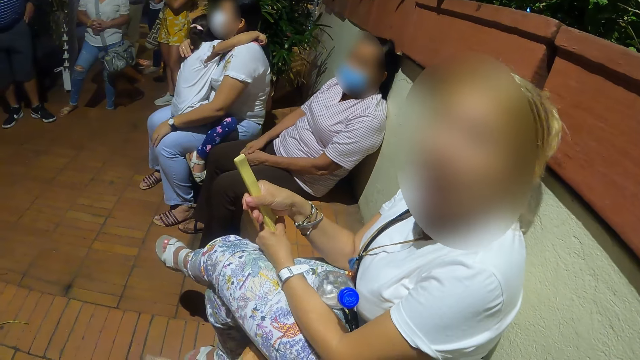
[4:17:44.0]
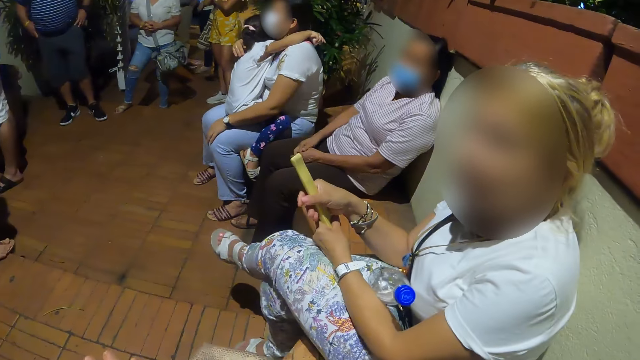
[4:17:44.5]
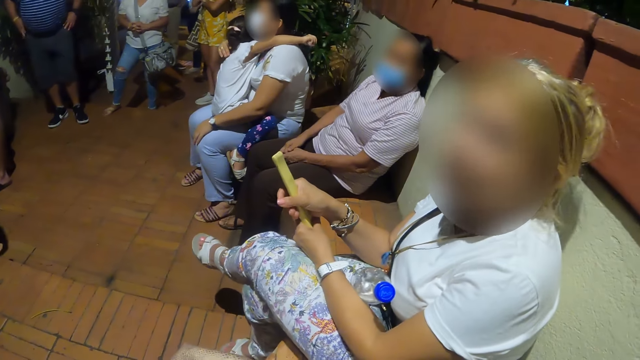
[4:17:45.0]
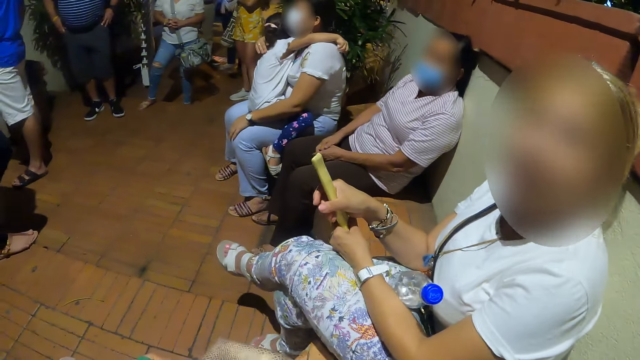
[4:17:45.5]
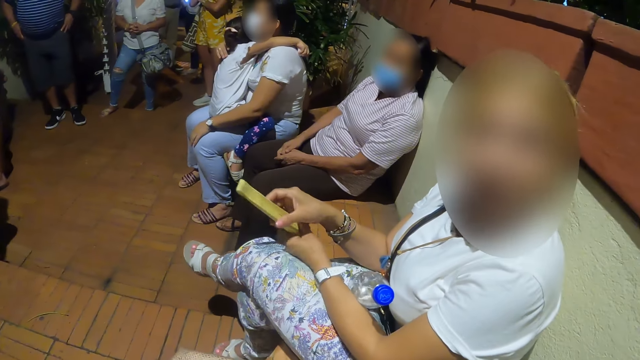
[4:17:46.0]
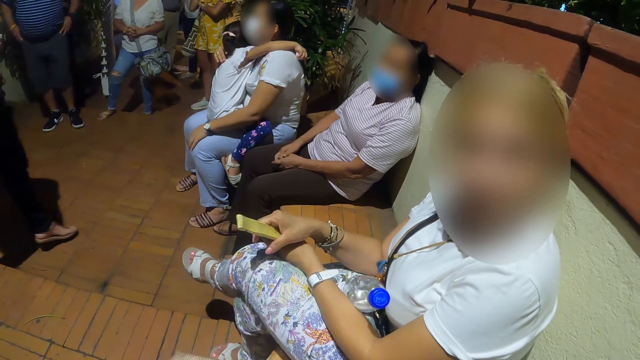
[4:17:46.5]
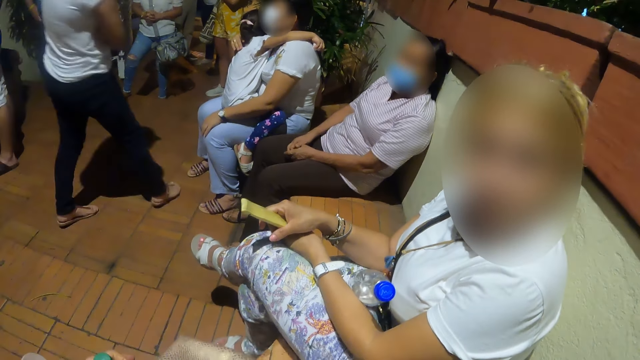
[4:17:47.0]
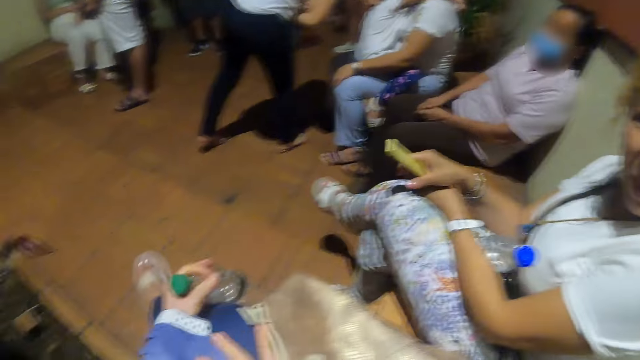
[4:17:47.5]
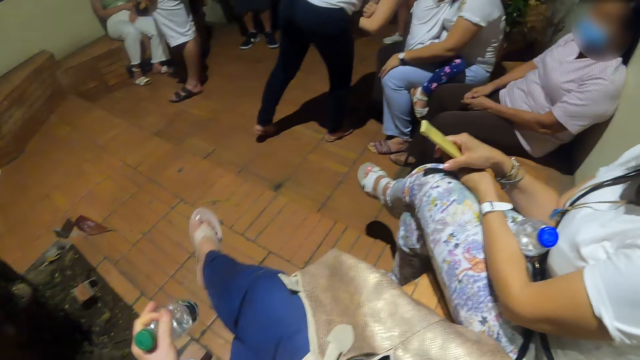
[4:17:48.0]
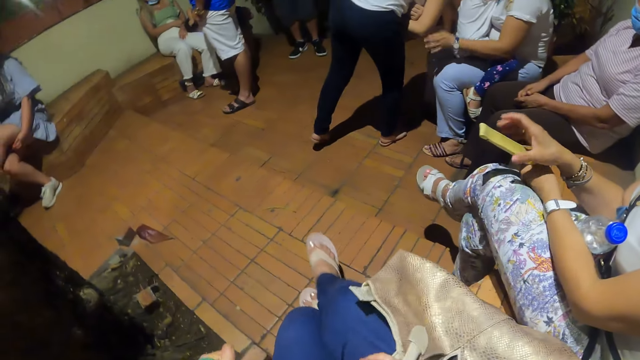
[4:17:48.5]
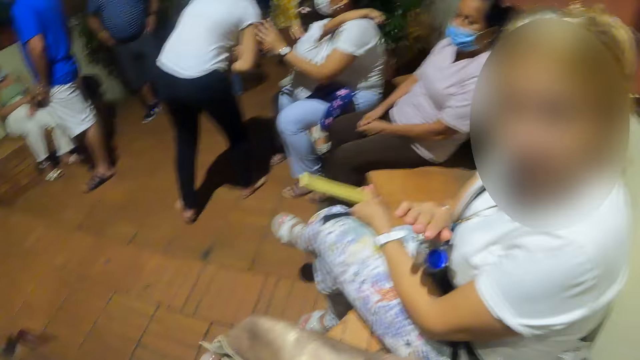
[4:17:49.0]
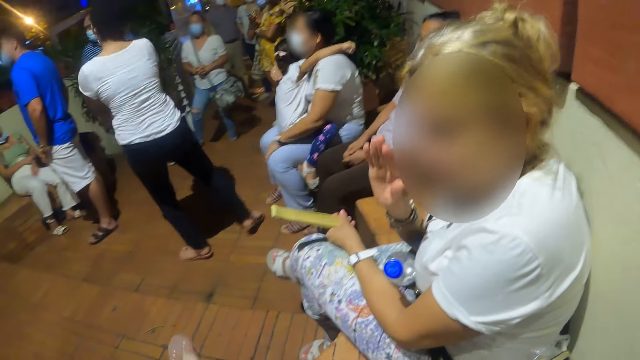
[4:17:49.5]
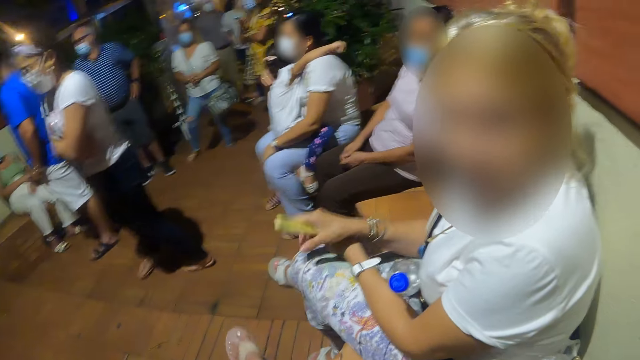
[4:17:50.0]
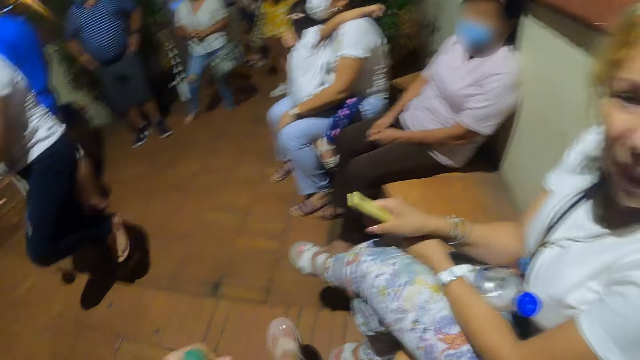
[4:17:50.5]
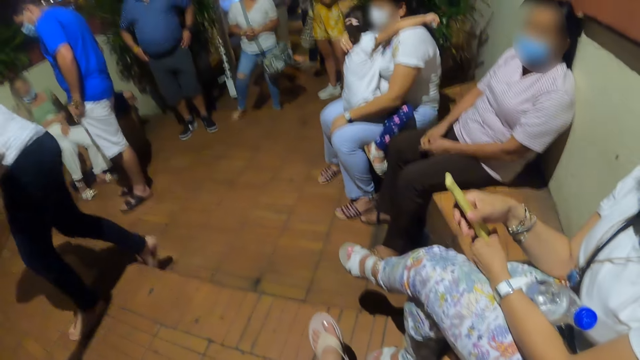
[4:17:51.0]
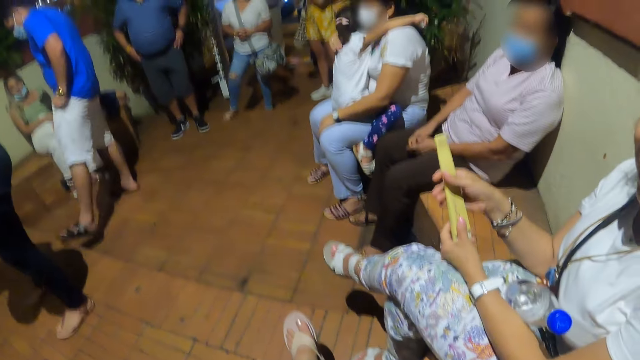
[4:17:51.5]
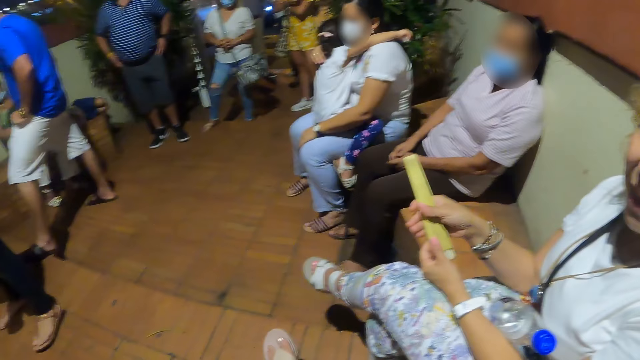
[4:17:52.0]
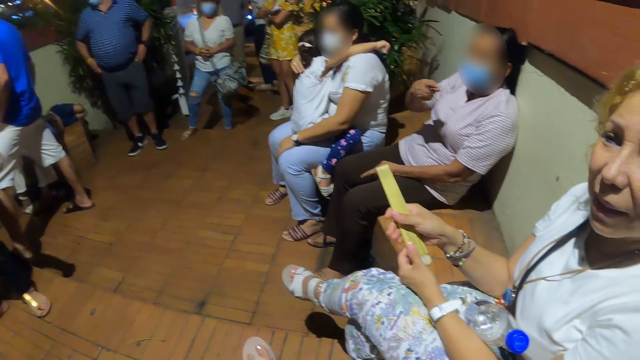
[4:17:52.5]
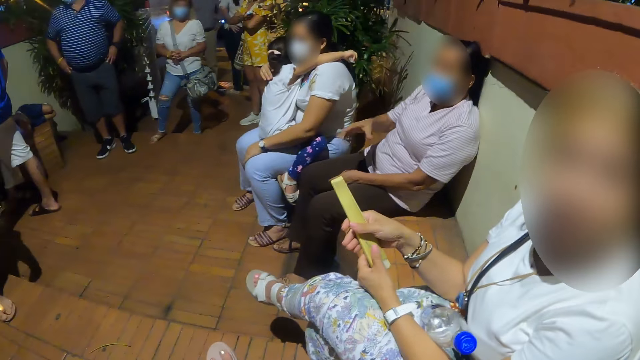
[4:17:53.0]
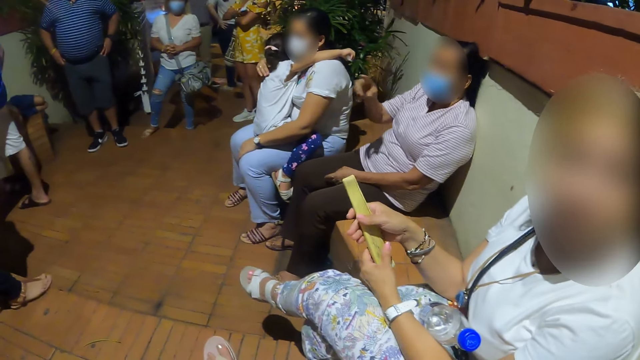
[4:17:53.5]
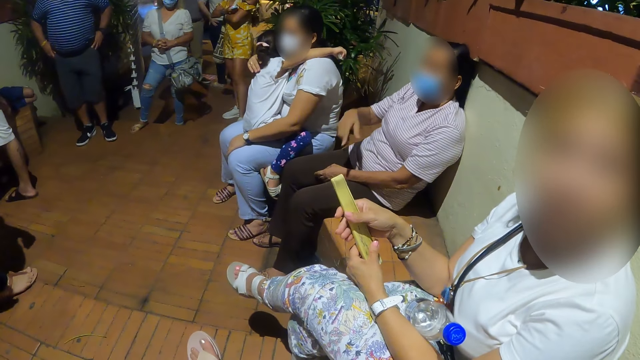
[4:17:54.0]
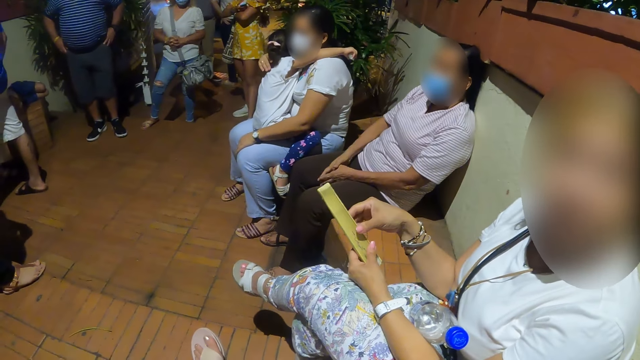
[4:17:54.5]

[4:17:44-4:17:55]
The camera wearer moves the legs. They place one leg to the other leg.

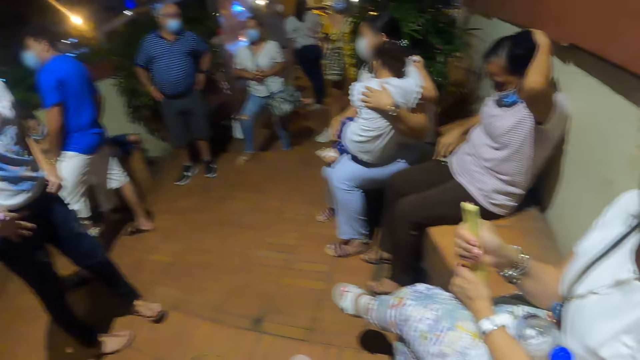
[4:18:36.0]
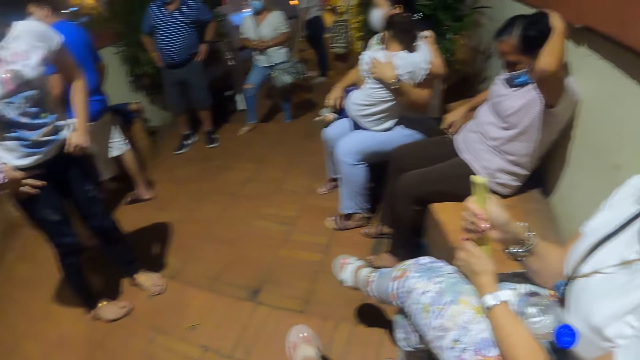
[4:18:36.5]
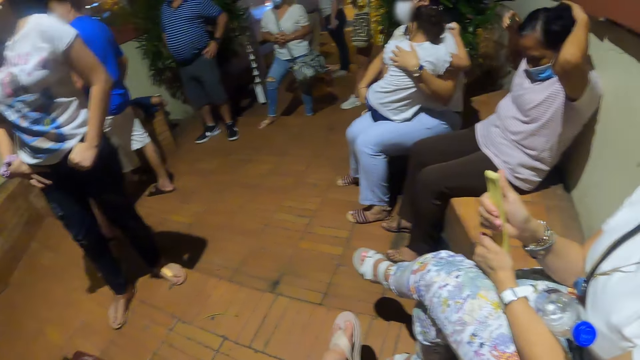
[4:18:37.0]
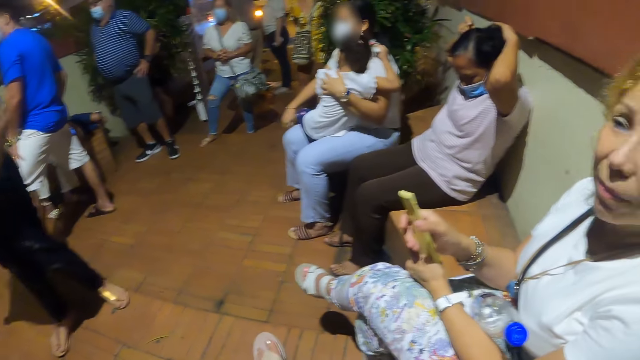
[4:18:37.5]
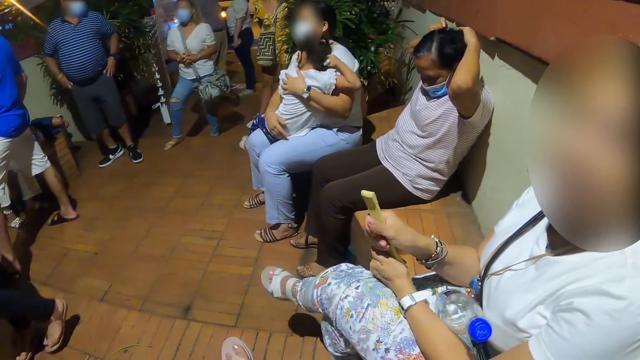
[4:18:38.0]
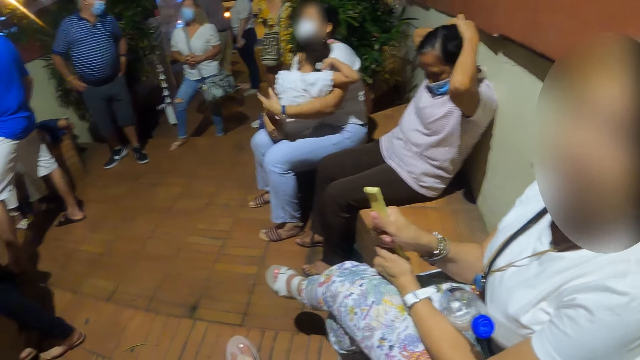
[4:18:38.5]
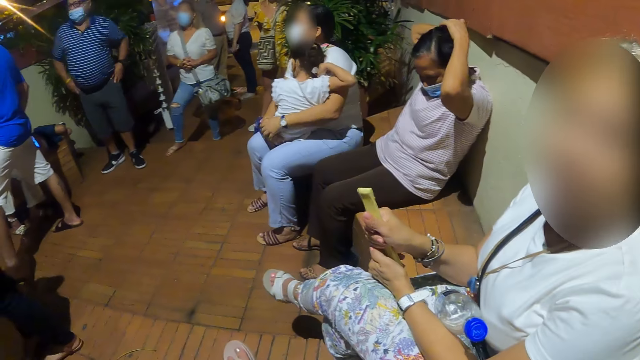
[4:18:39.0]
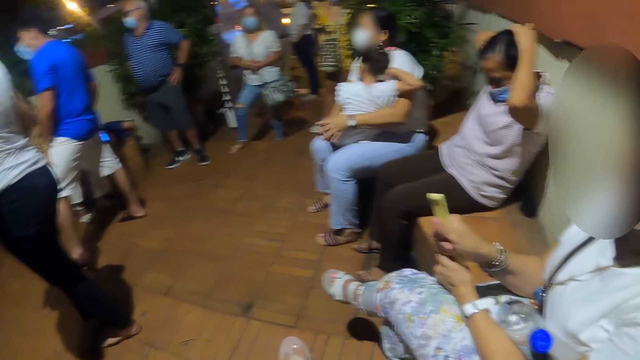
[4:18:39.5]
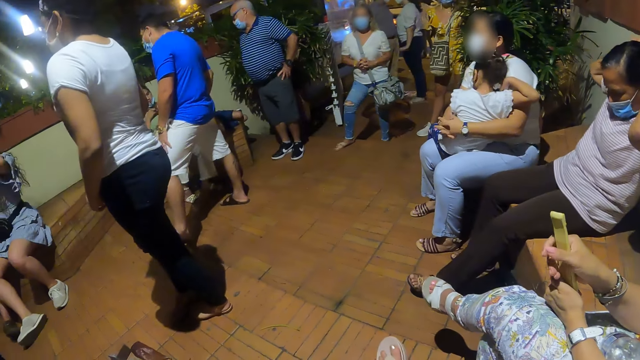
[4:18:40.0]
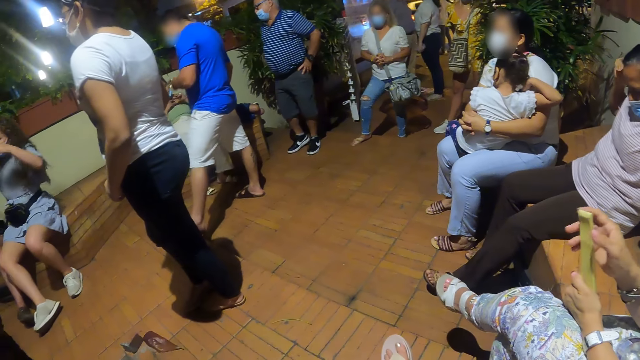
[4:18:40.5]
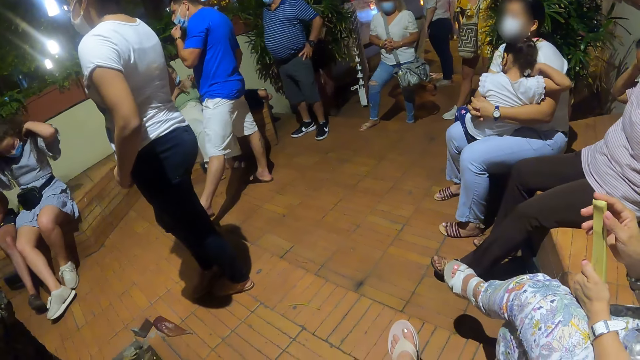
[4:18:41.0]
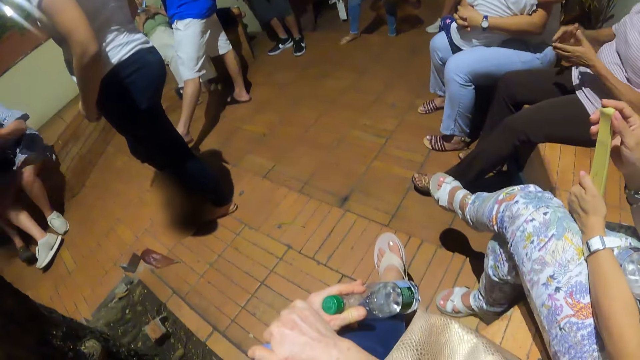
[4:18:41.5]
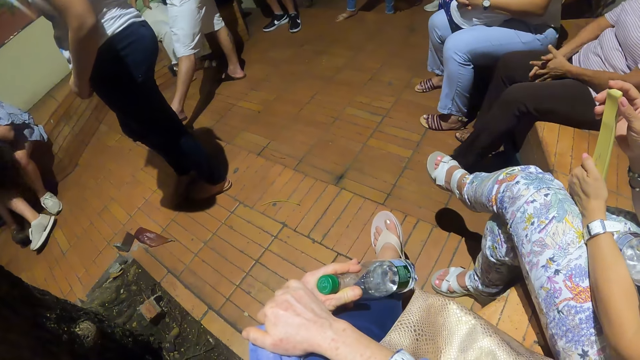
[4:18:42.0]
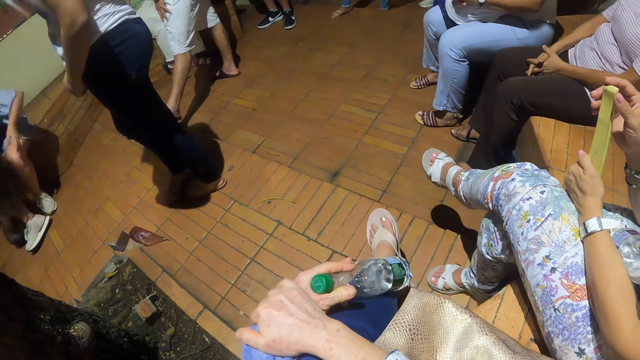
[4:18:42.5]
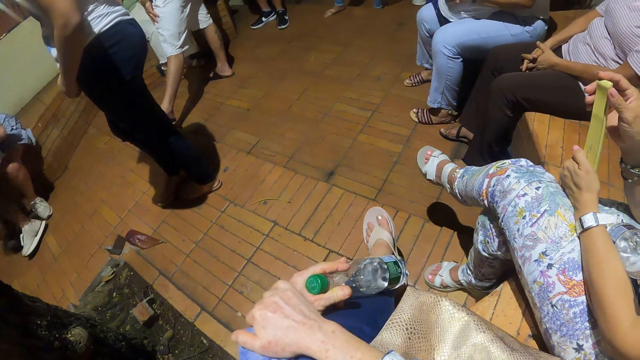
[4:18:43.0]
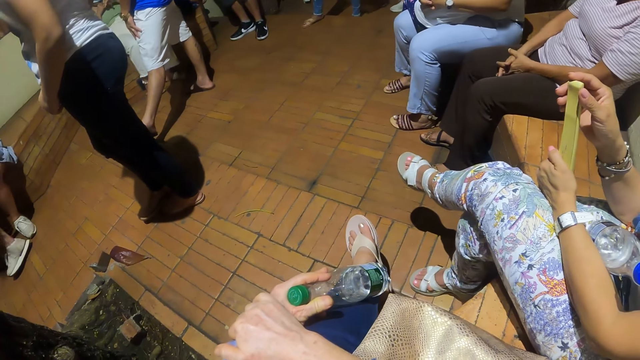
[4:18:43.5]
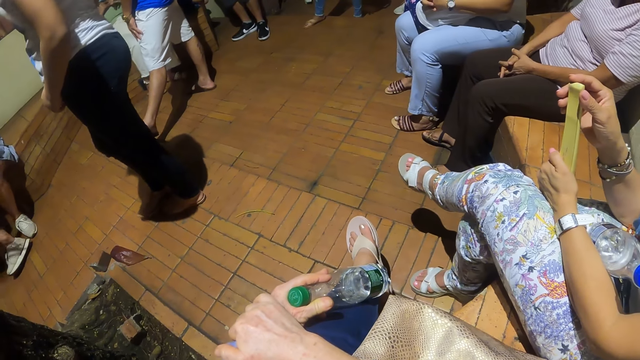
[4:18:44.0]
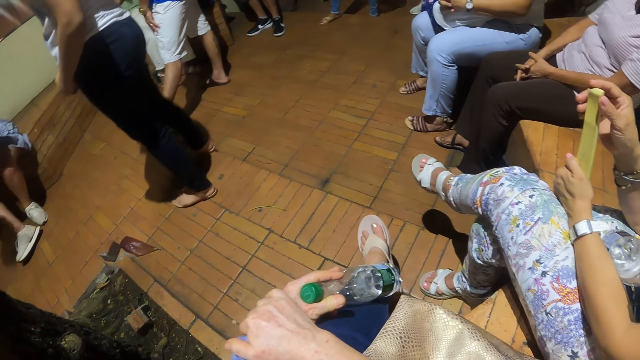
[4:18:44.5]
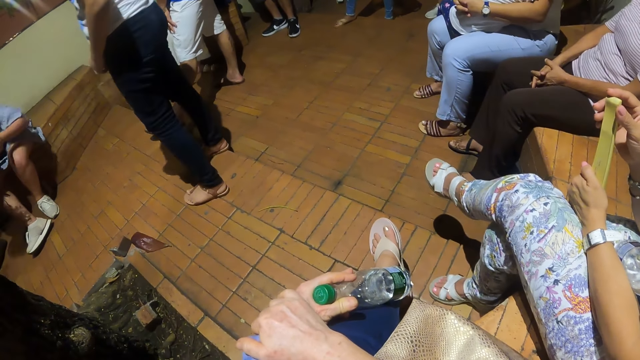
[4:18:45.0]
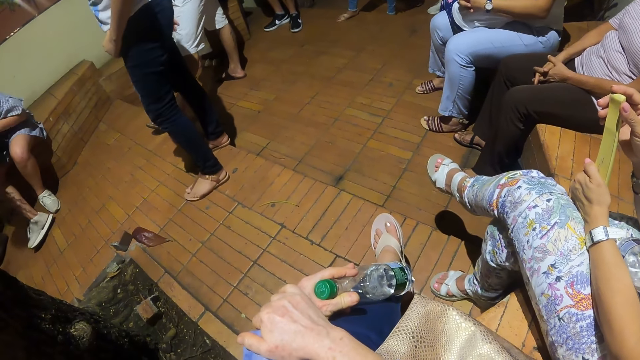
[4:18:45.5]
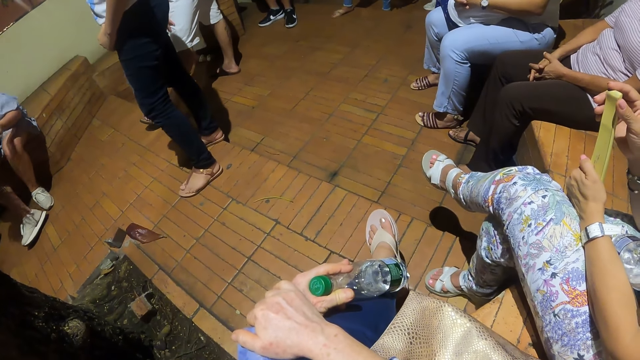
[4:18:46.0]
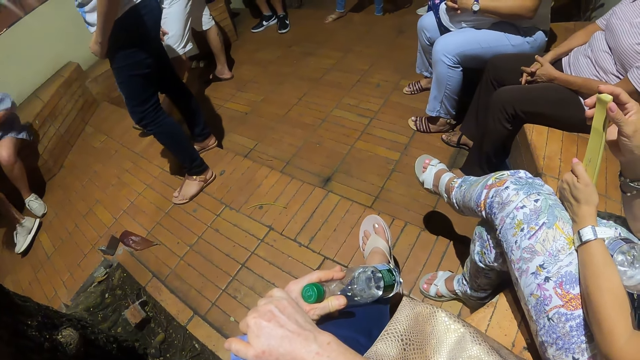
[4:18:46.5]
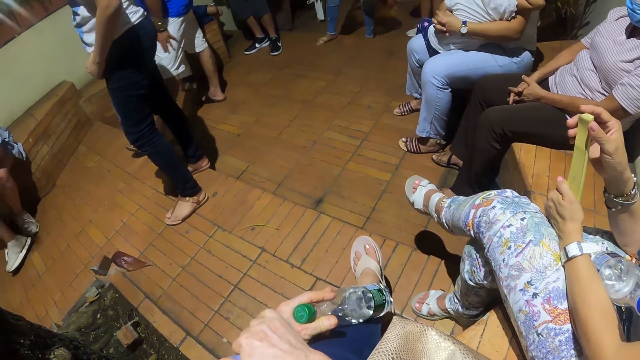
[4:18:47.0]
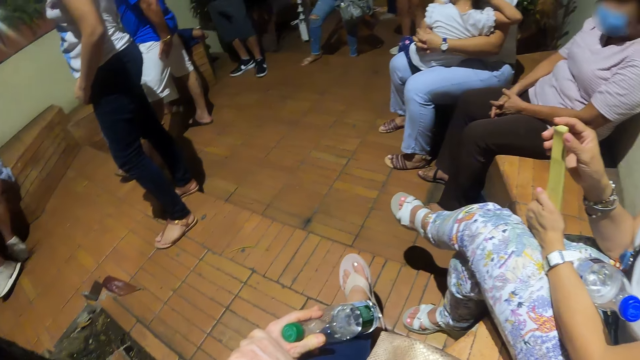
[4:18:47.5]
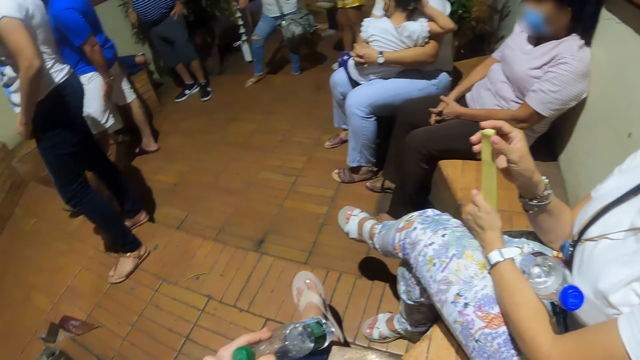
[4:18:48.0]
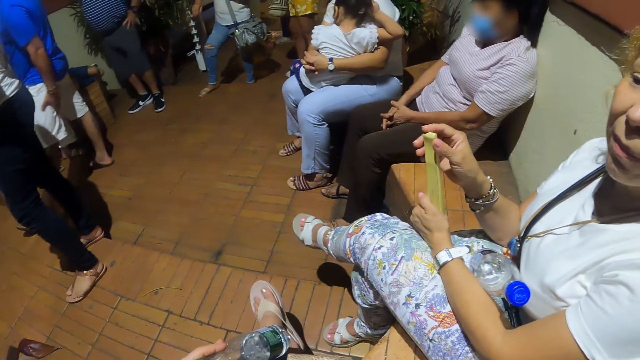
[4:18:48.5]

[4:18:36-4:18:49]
The camera wearer looks around the room. They talk to a man. They look around the room.
